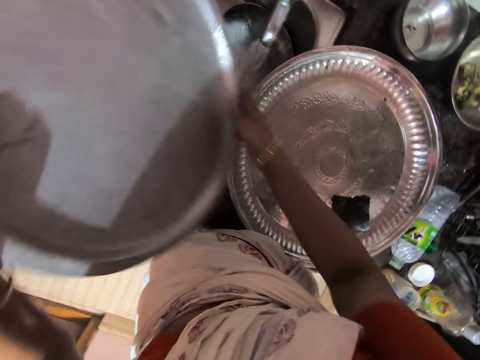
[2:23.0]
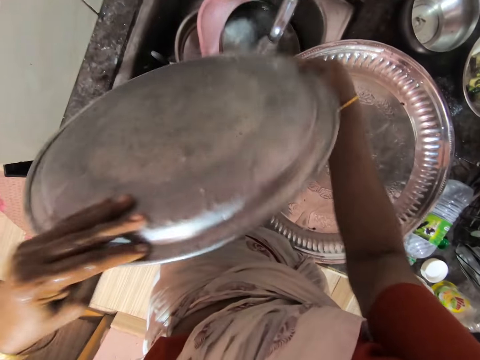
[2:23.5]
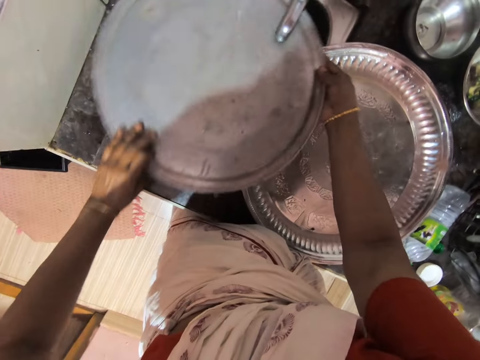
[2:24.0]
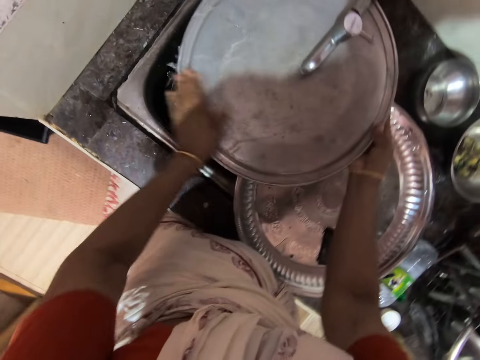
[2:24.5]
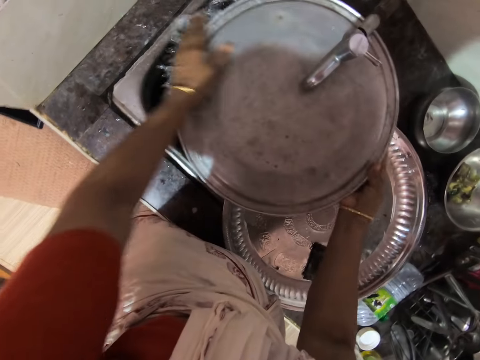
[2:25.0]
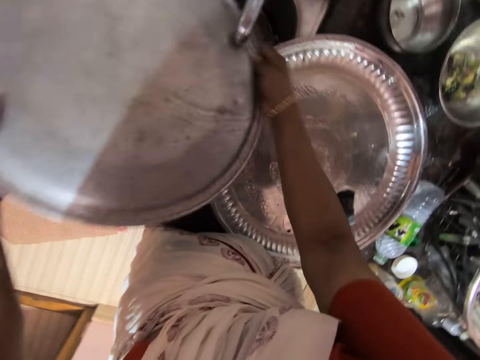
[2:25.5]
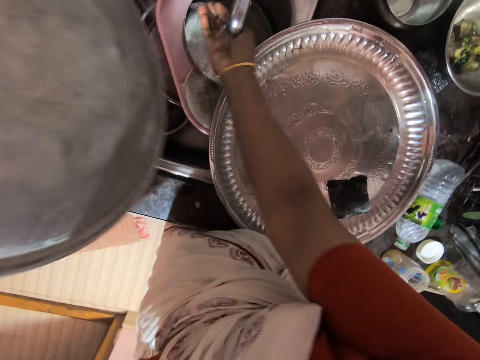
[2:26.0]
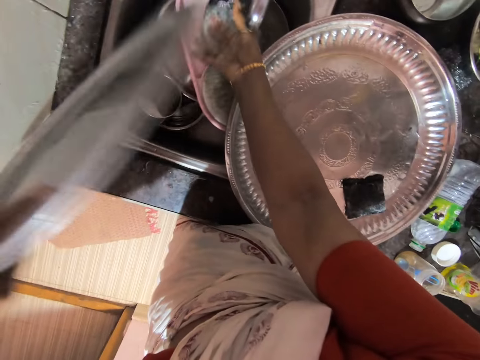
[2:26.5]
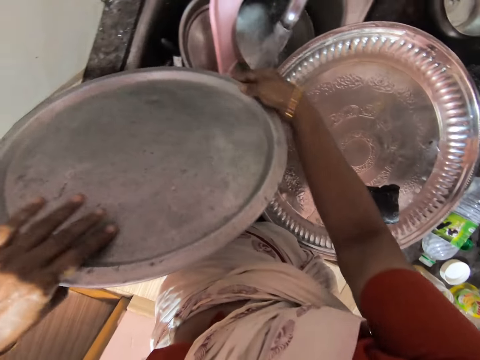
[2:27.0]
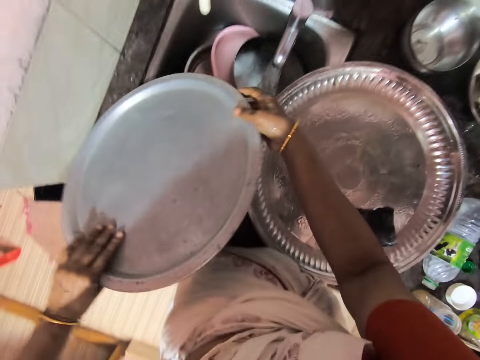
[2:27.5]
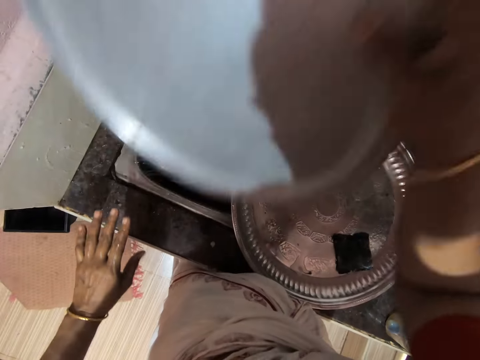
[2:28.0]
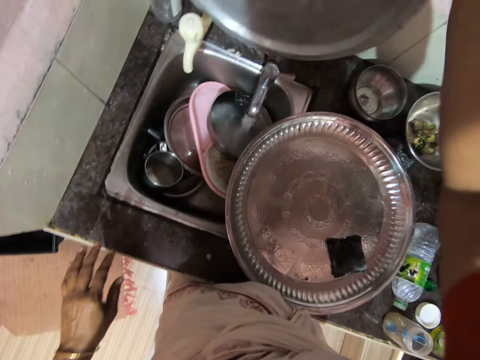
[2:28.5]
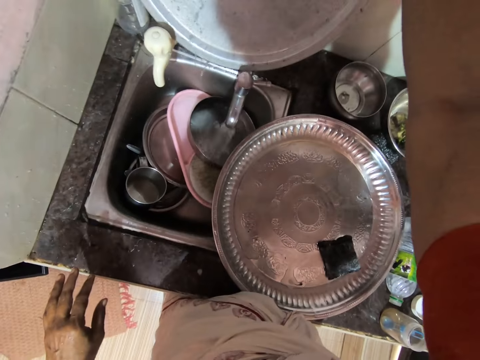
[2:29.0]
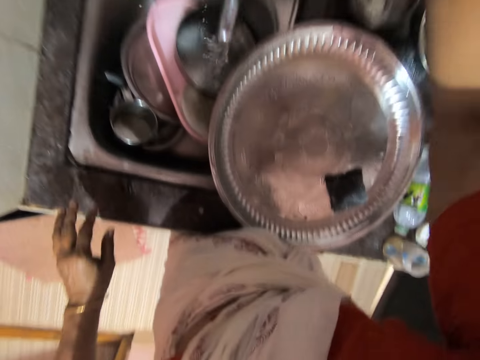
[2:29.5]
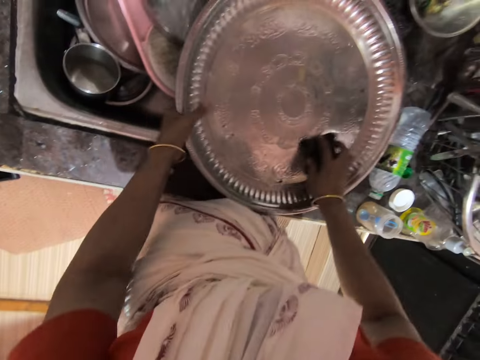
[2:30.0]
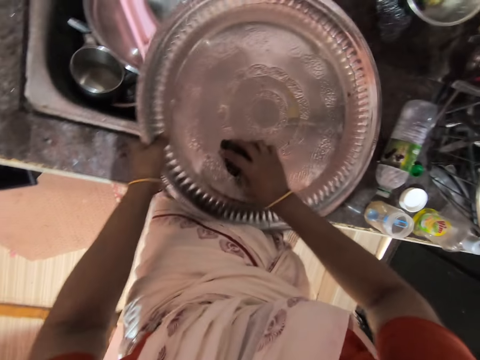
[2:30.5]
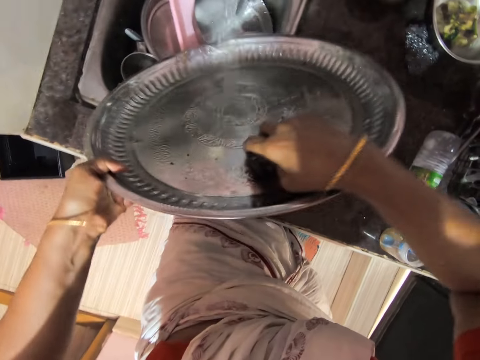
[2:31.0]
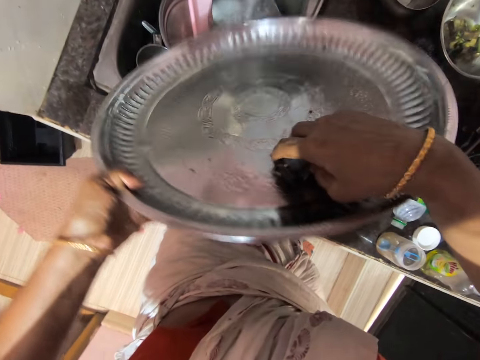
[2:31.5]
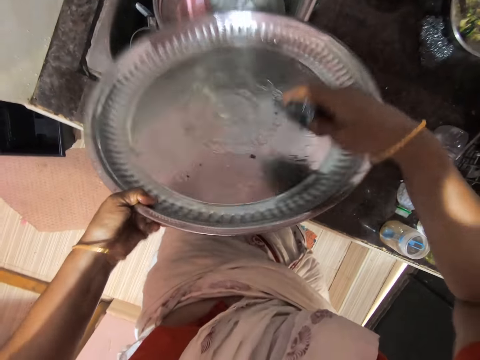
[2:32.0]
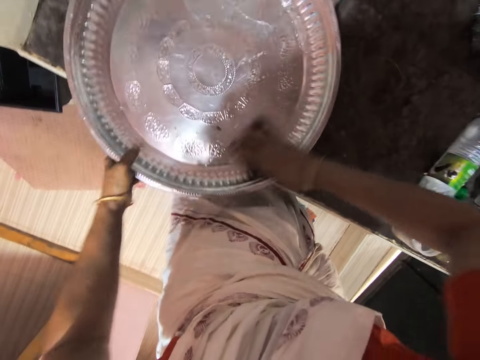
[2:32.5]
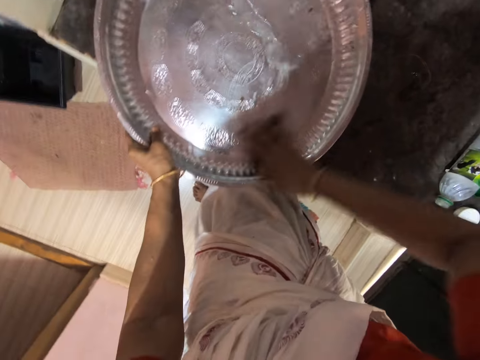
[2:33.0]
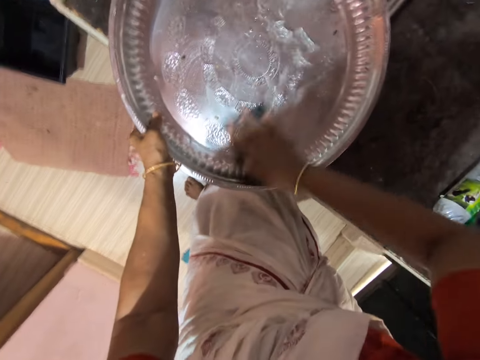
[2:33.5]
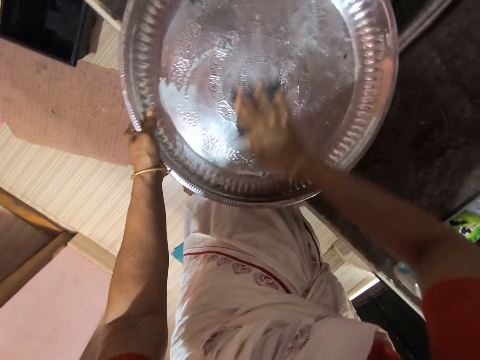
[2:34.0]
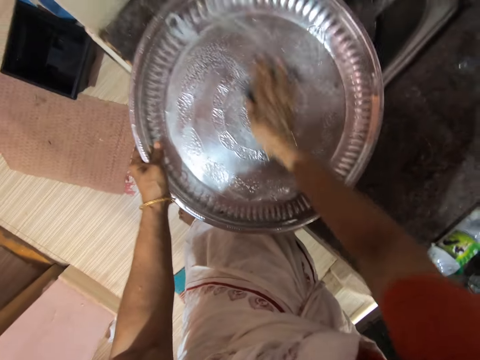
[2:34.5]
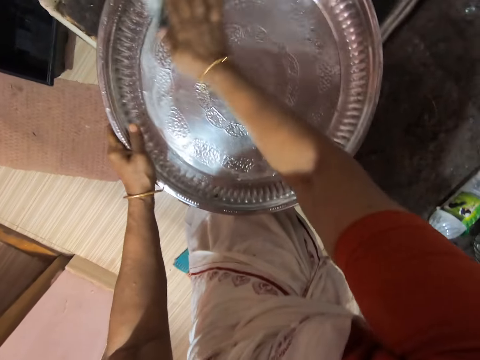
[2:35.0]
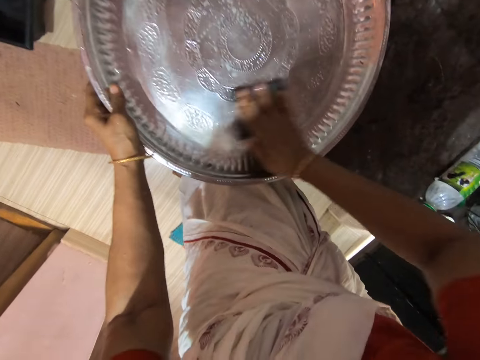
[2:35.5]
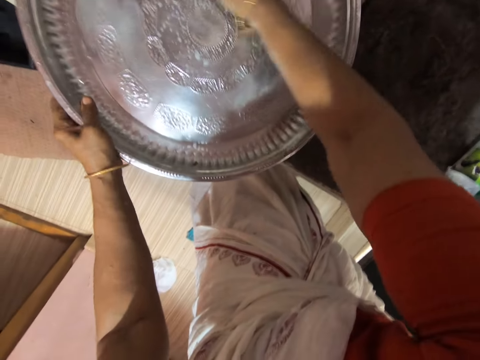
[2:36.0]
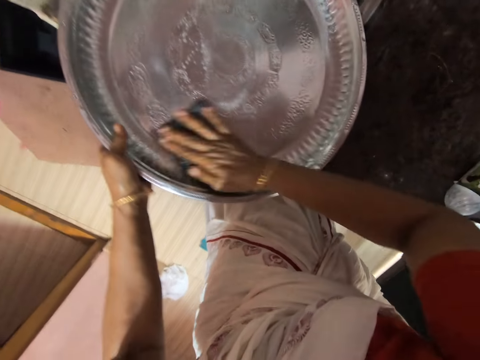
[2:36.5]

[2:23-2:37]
The camera wearer rinses the tray. She brushes her hand onto a lid. She rinses her hand with running water. She places the lid on top of a pair of taps. She picks up the scouring pad. She swirls a dish scrubber on a metal tray. She fetches the water with the tray. She pours water from the tray. She swirls the dish scrubber on the metal tray.

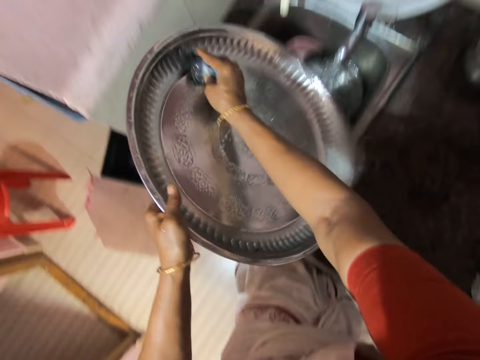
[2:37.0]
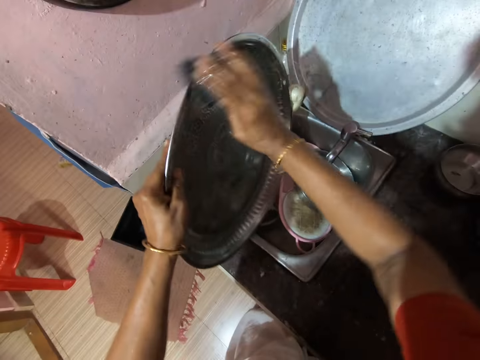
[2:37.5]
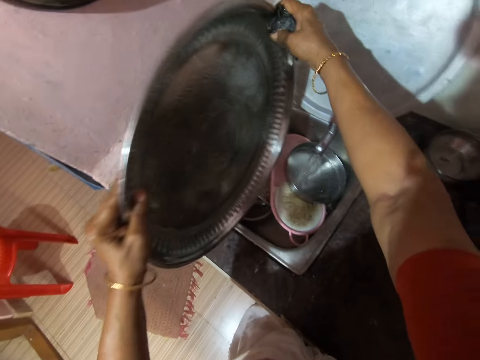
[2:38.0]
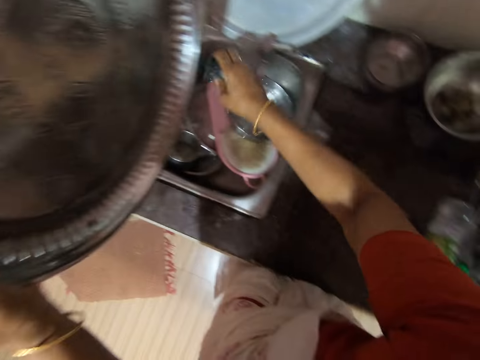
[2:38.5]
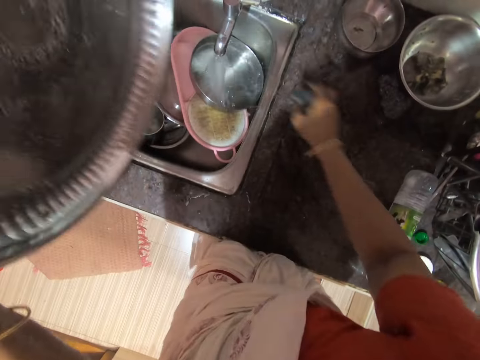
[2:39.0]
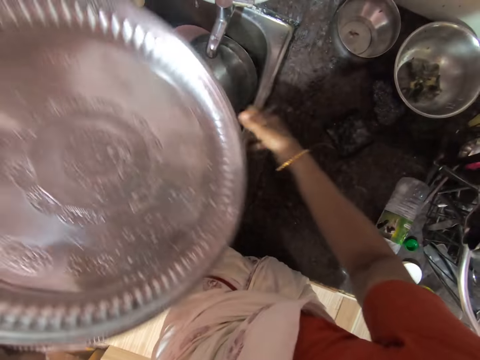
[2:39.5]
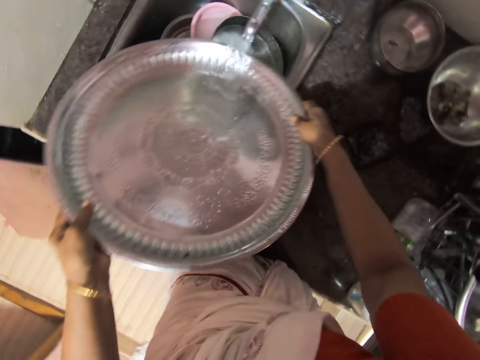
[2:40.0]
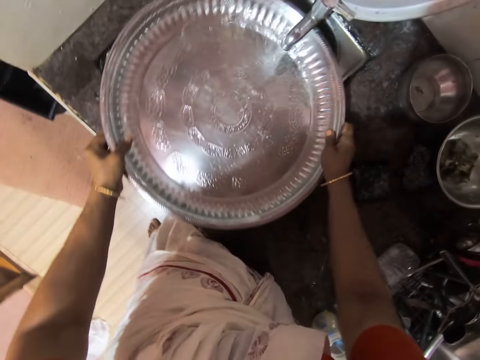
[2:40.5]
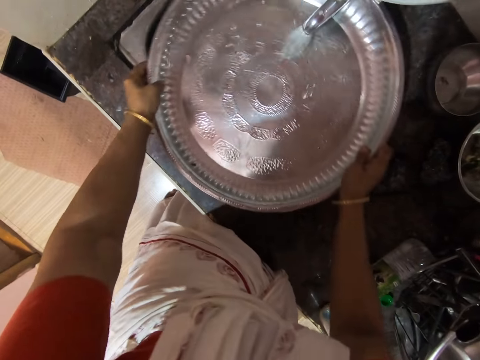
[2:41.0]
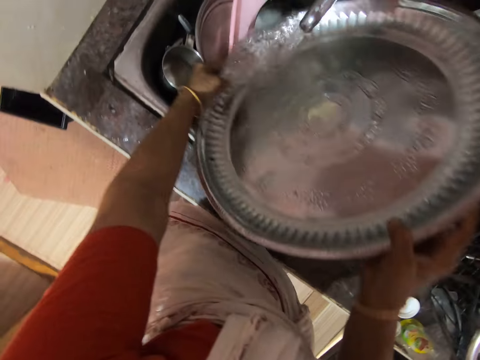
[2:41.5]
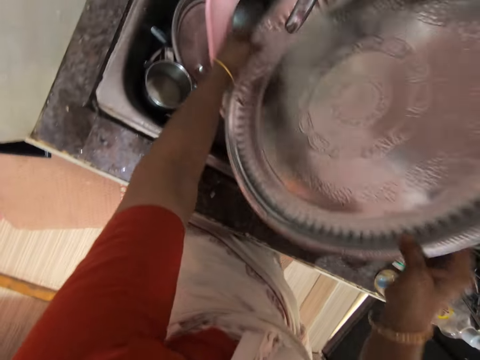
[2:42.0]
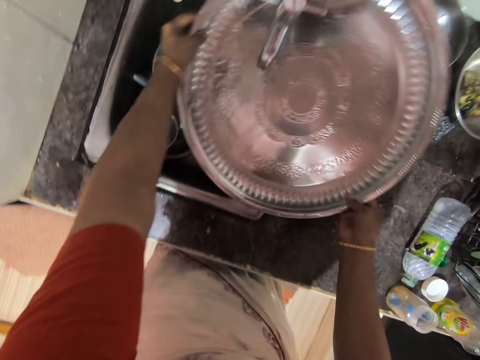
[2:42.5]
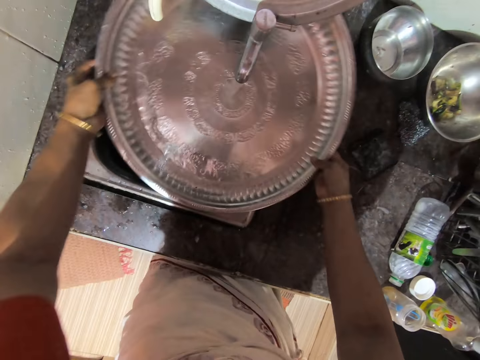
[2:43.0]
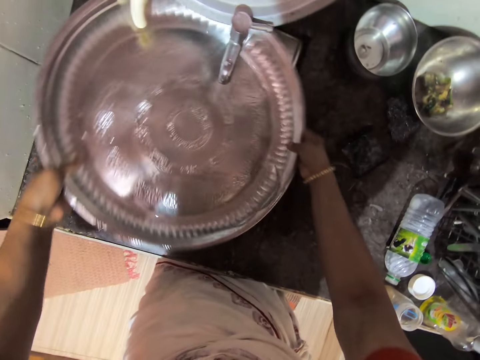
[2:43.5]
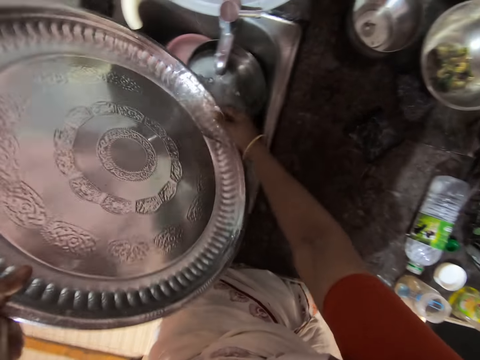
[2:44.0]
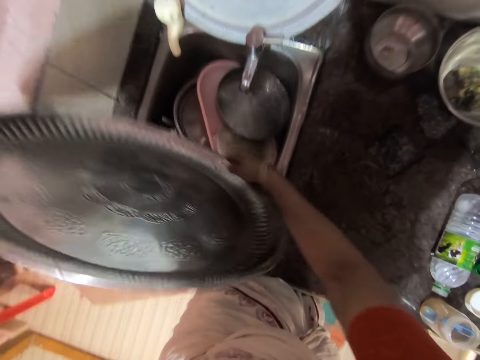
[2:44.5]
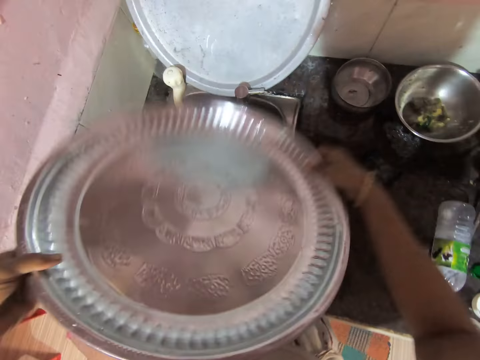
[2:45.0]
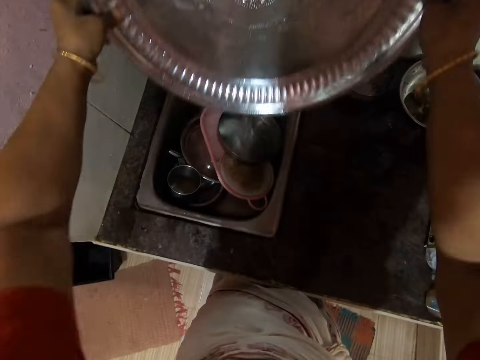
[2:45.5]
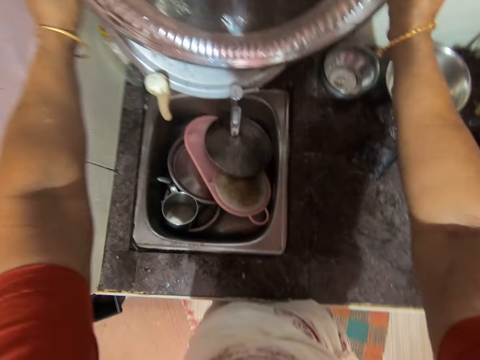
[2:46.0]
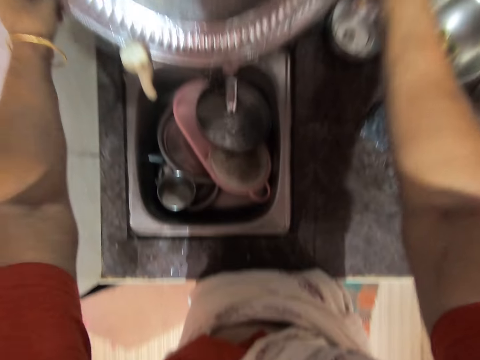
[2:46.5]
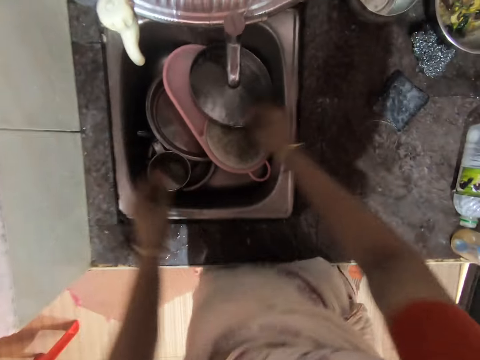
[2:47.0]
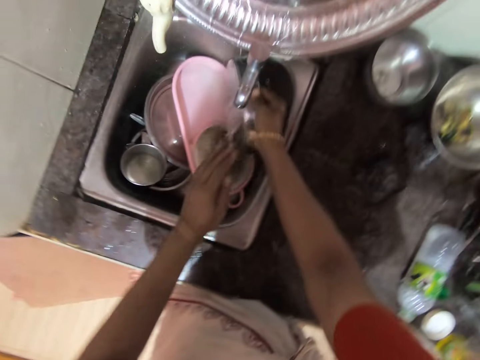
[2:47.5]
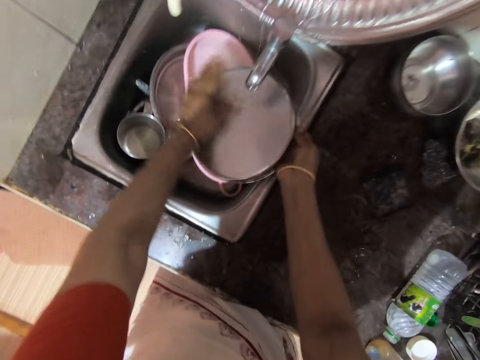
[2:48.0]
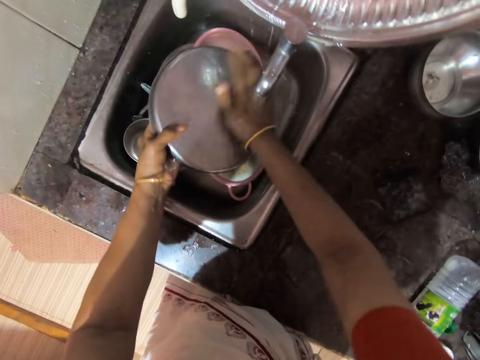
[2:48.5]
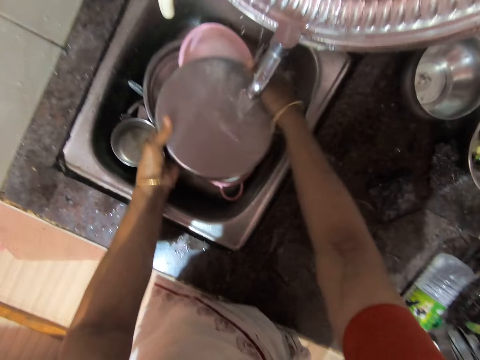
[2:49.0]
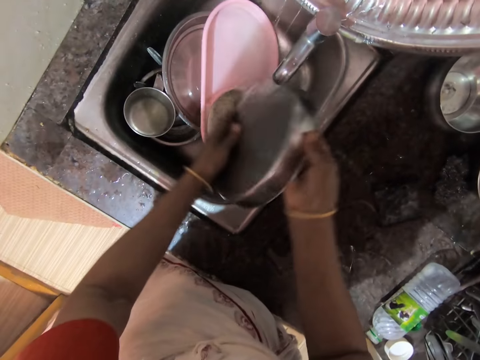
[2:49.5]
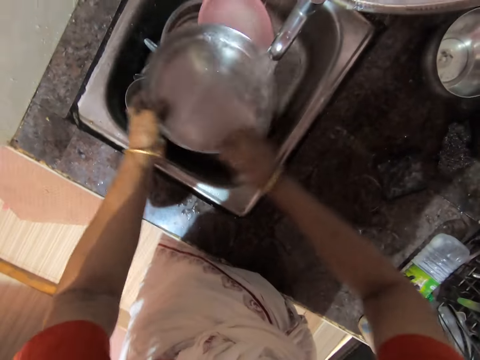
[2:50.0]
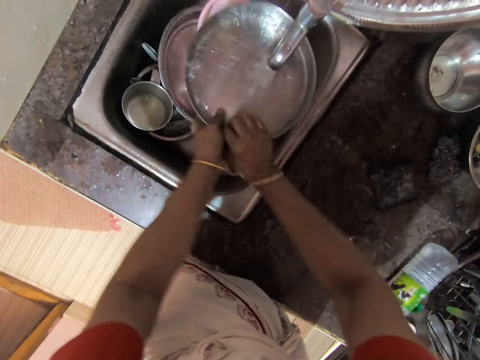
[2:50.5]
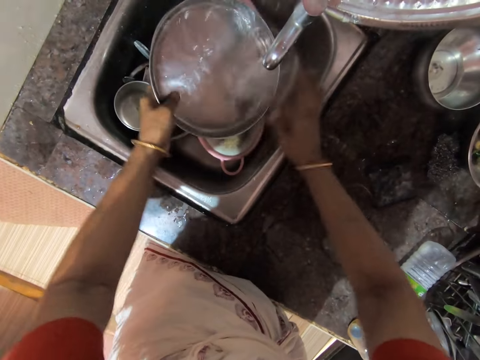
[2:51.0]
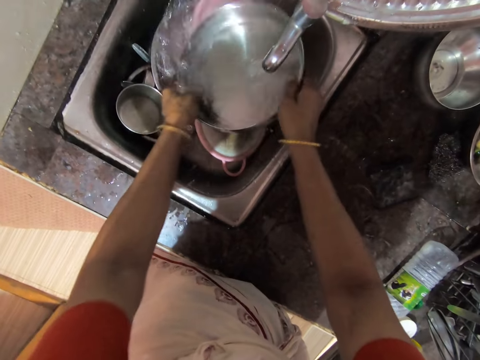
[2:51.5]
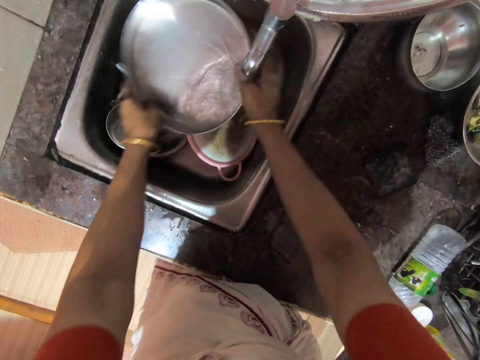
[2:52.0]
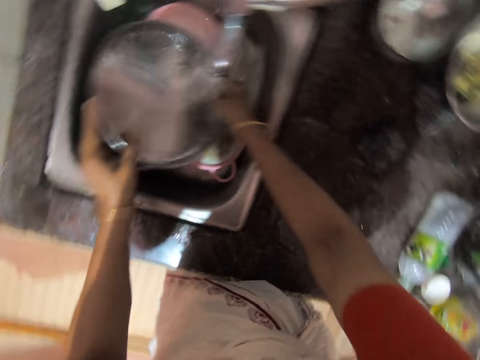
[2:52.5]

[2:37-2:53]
The camera wearer rinses the scouring pad. She places the dish scrubber onto a counter. She rinses a lid through running water. She places a tray on top of a pair of taps. She picks up a metal dish. She rinses the tray. She brushes her hand on the metal dish. She adjusts the metal dish on her hands. She brushes her hand on the metal dish. She adjusts the metal dish on her hands. She swirls water in the metal dish.
